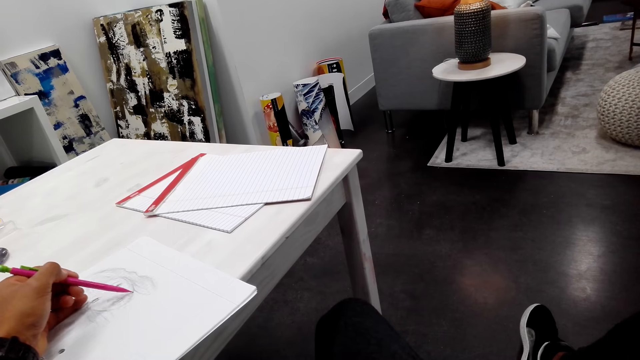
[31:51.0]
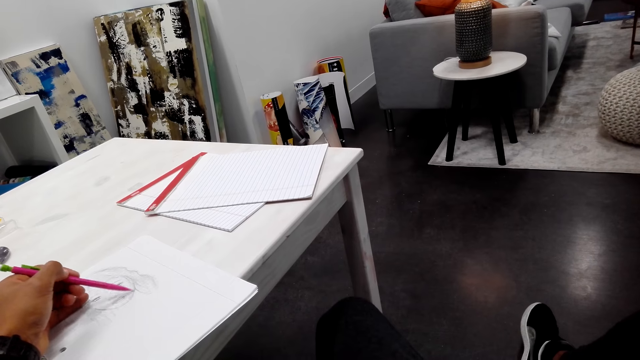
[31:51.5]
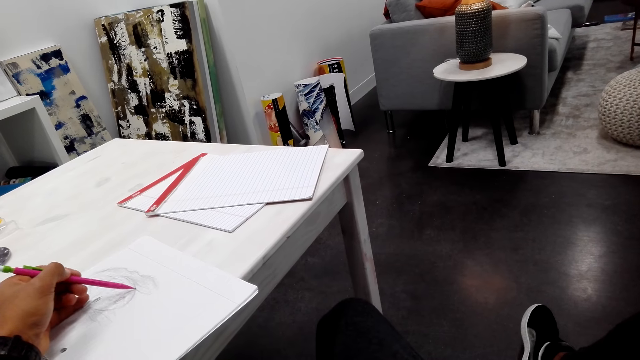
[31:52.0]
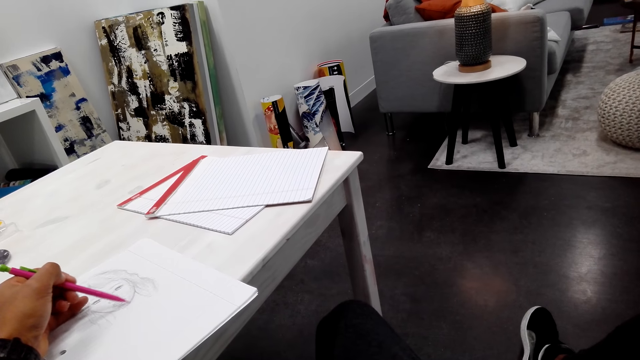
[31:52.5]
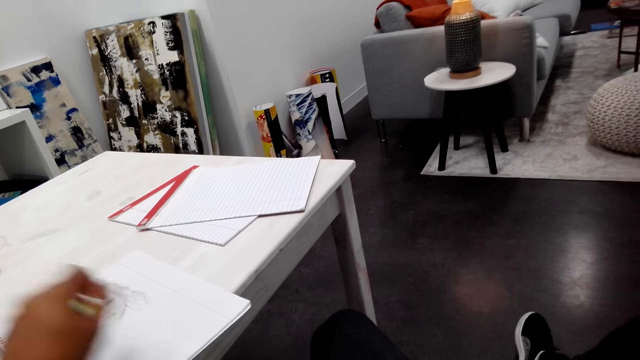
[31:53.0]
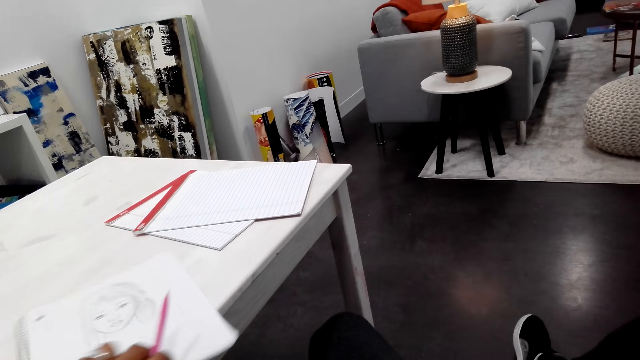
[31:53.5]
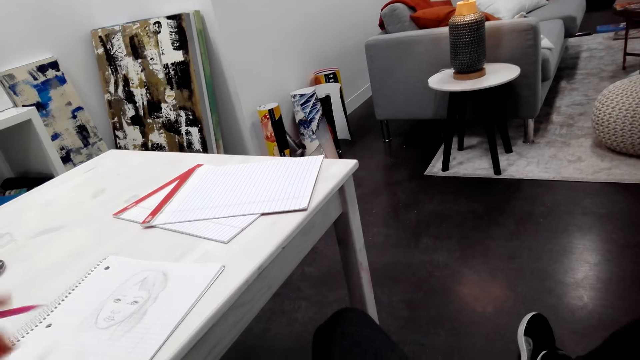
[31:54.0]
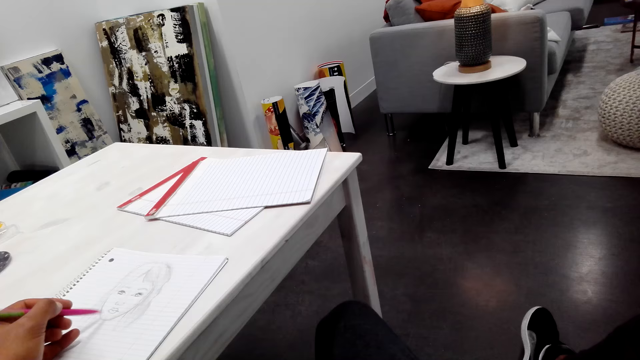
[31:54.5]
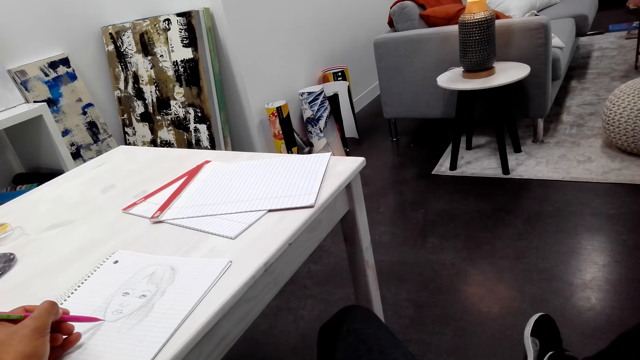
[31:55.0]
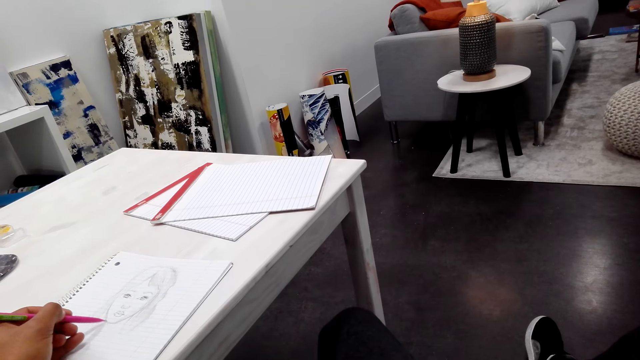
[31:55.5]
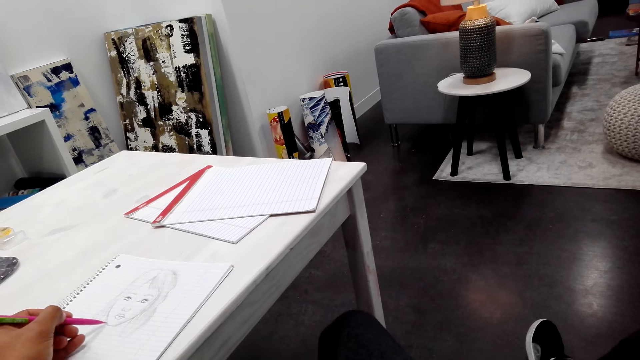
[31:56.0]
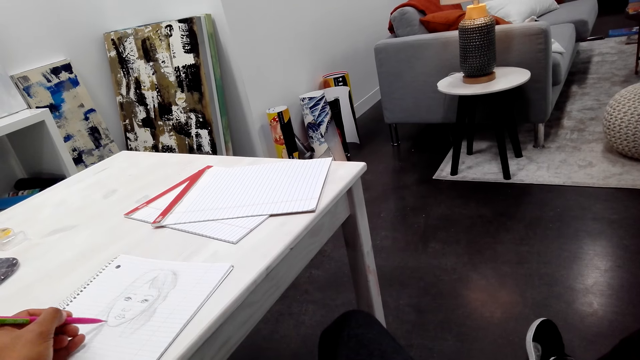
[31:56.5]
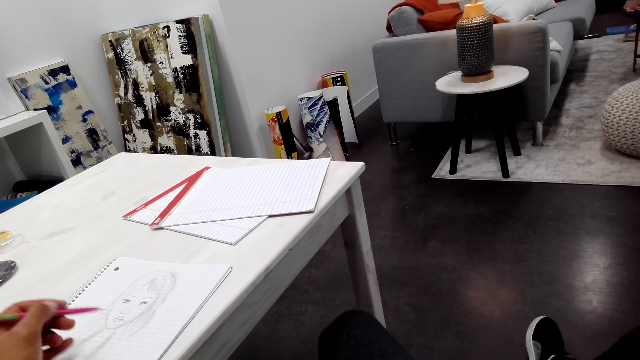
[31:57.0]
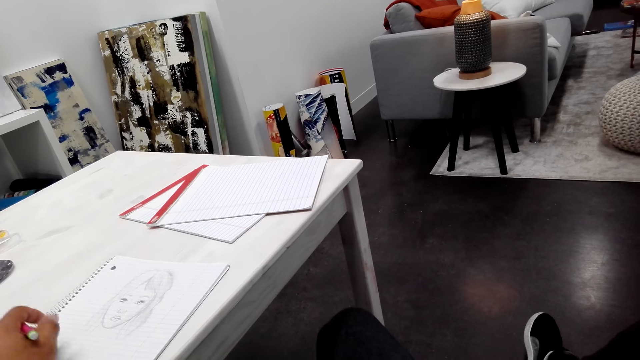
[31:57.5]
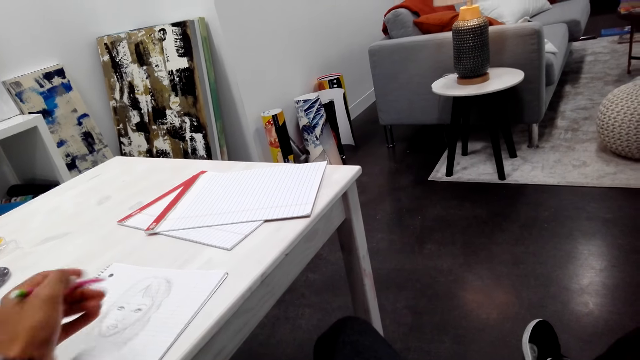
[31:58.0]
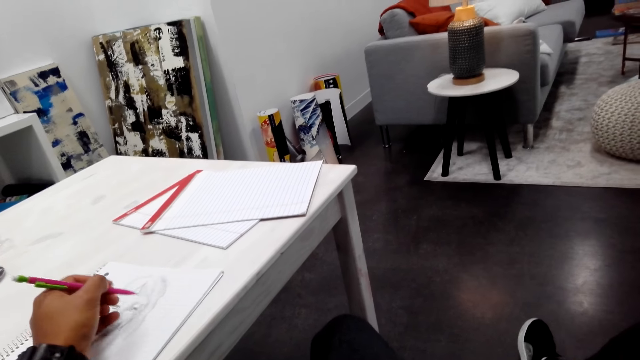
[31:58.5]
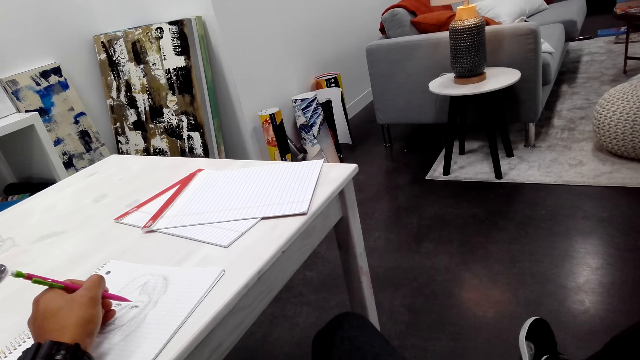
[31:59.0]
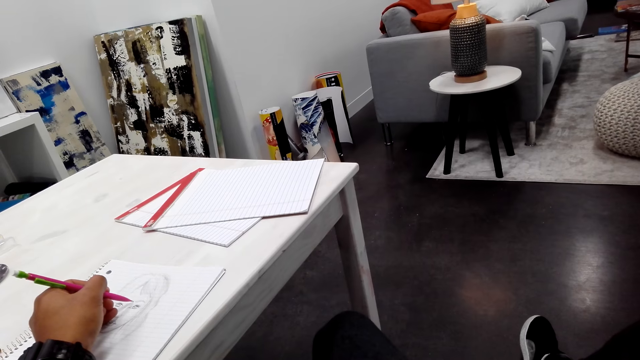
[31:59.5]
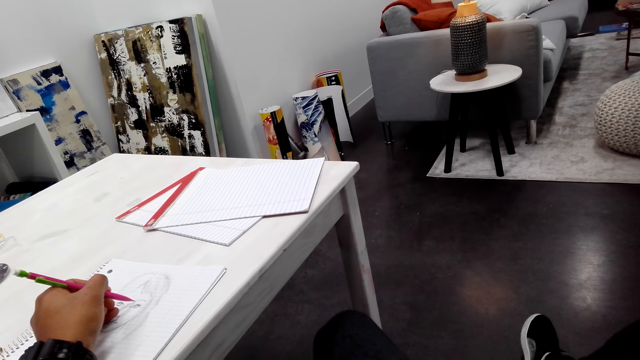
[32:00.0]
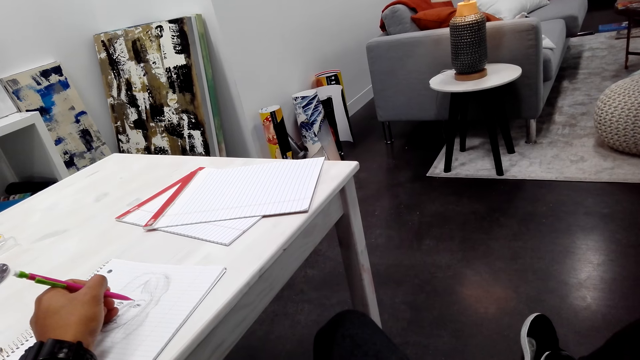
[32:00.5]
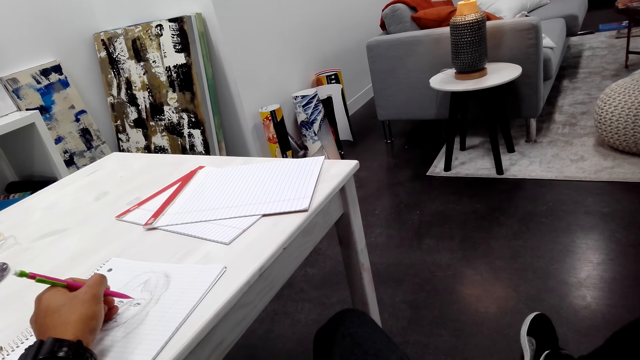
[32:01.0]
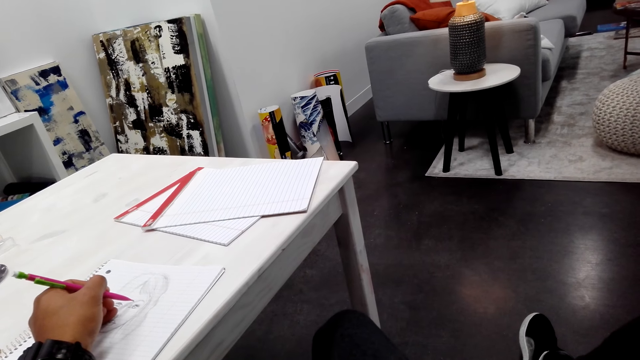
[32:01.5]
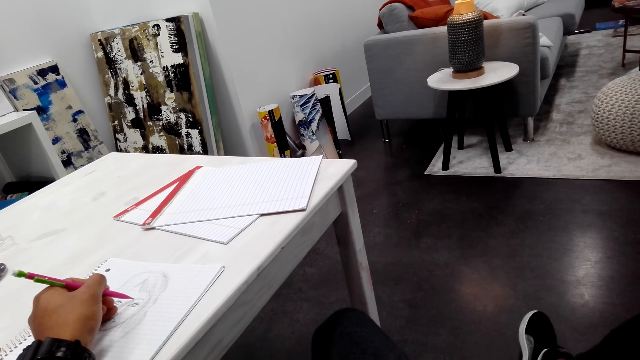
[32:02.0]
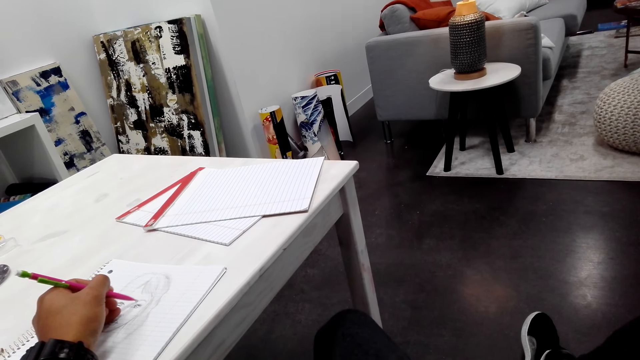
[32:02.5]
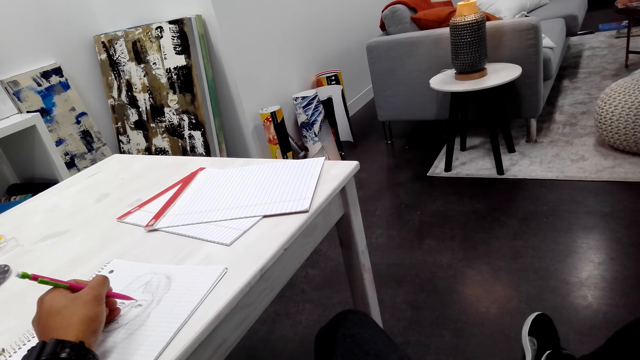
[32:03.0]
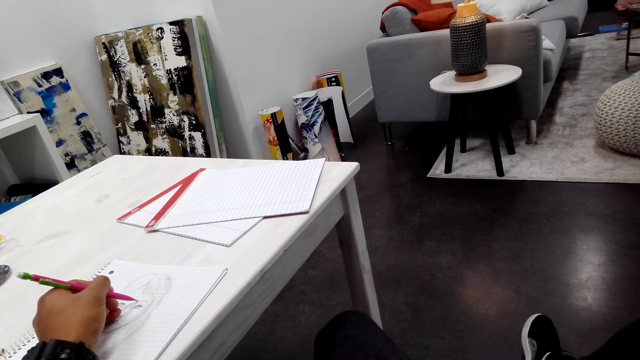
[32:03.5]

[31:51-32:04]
The camera wearer tilts the paper. They touch the paper. They draw on the paper. They draw a picture.

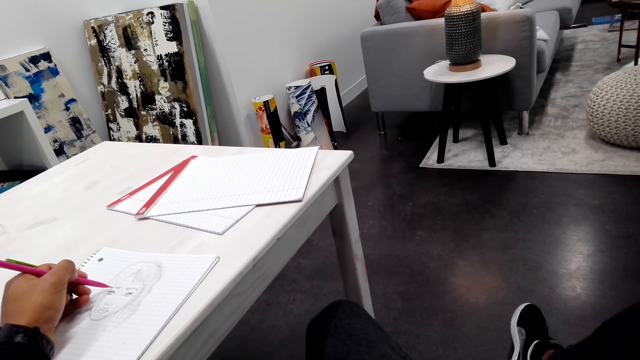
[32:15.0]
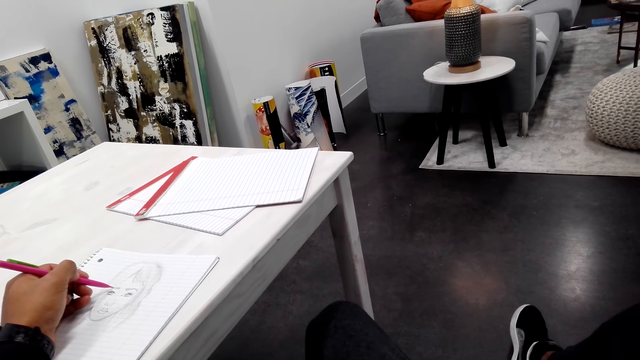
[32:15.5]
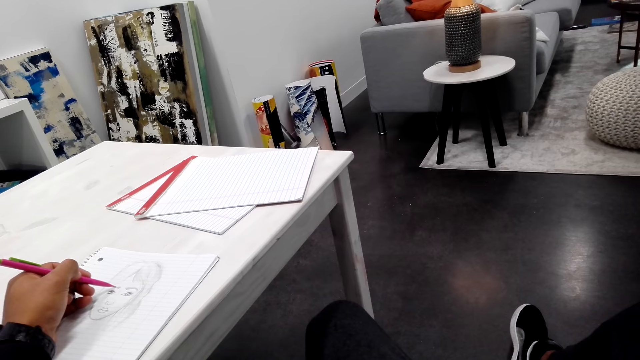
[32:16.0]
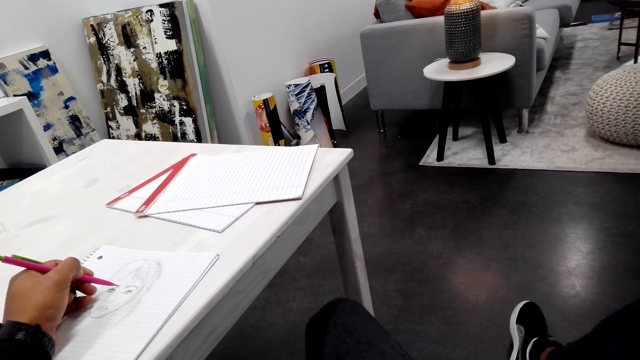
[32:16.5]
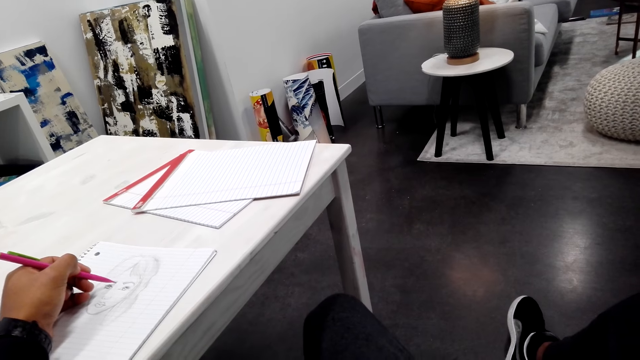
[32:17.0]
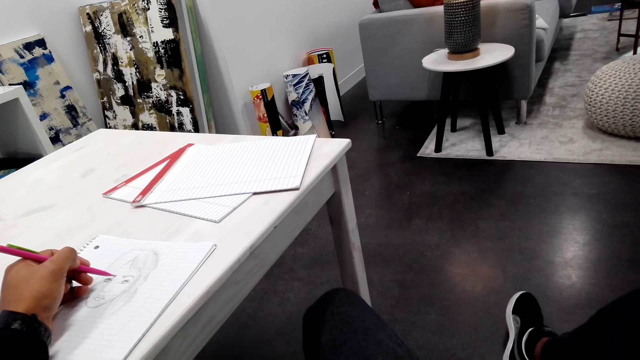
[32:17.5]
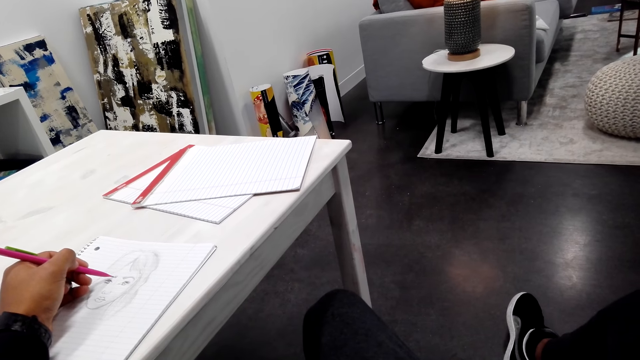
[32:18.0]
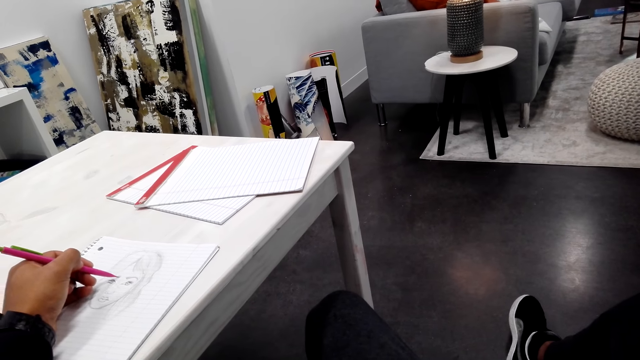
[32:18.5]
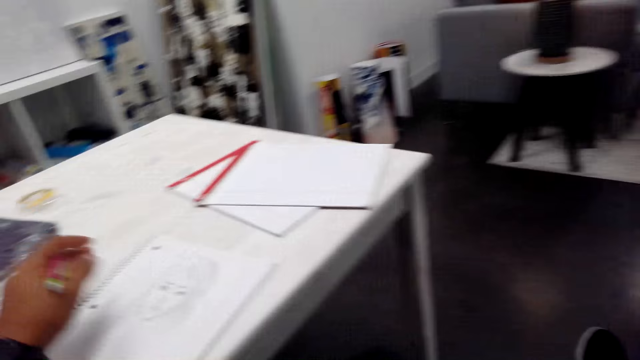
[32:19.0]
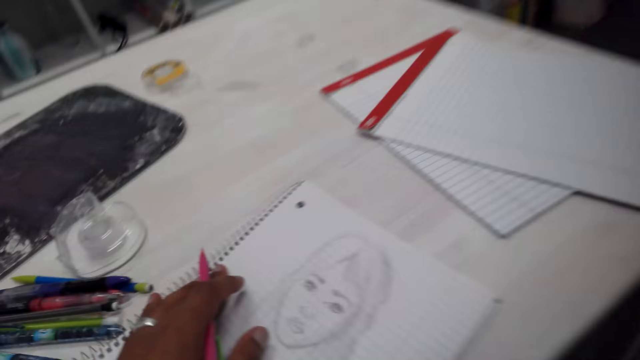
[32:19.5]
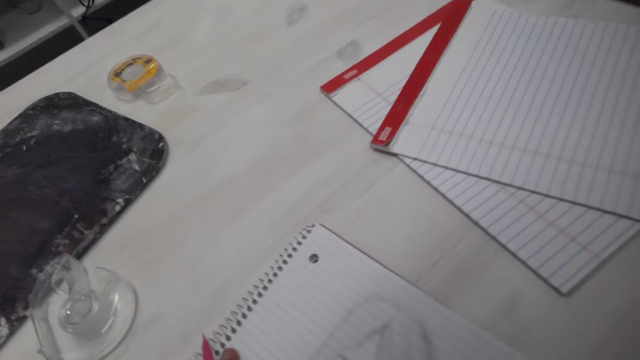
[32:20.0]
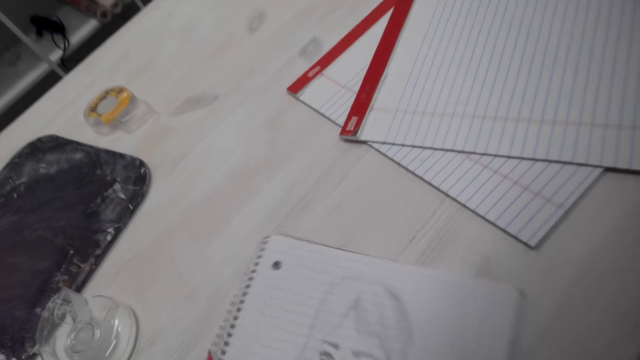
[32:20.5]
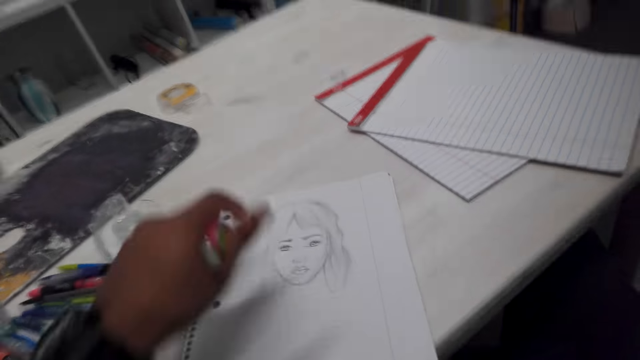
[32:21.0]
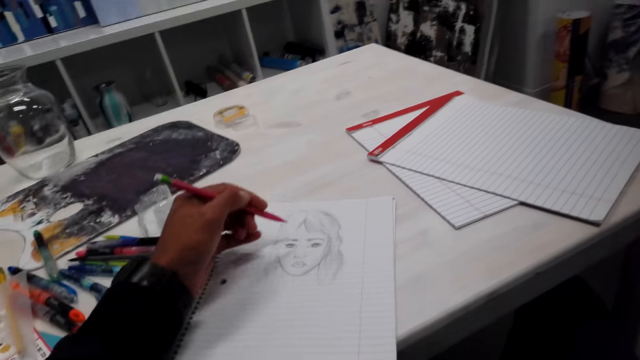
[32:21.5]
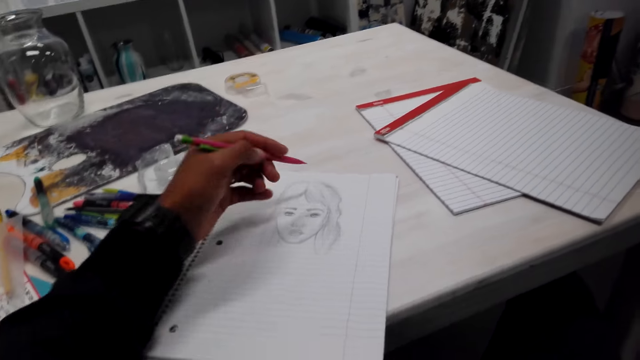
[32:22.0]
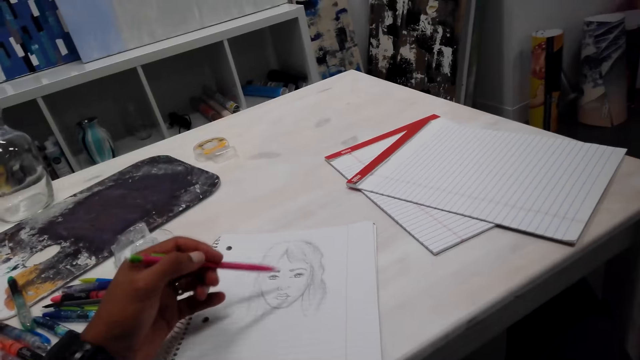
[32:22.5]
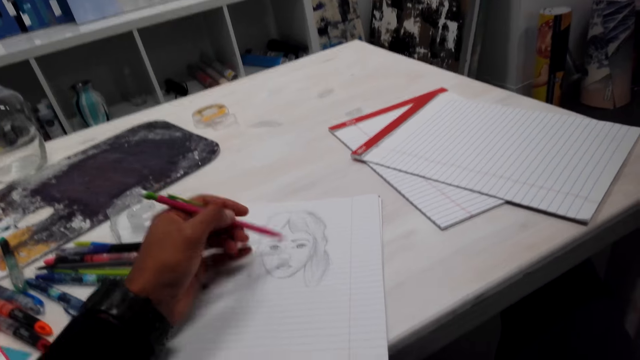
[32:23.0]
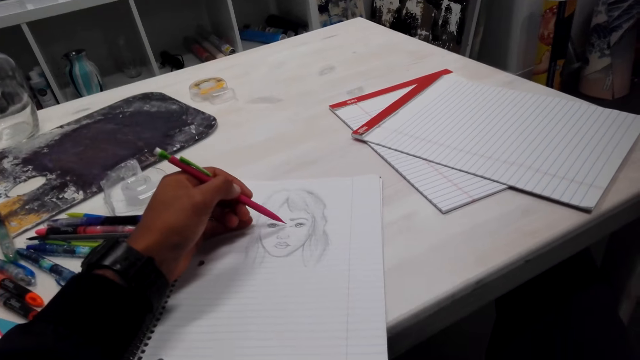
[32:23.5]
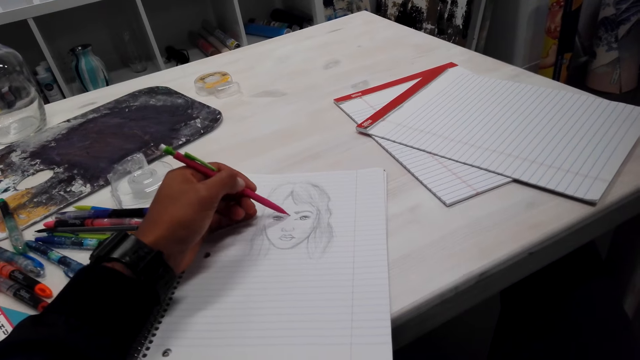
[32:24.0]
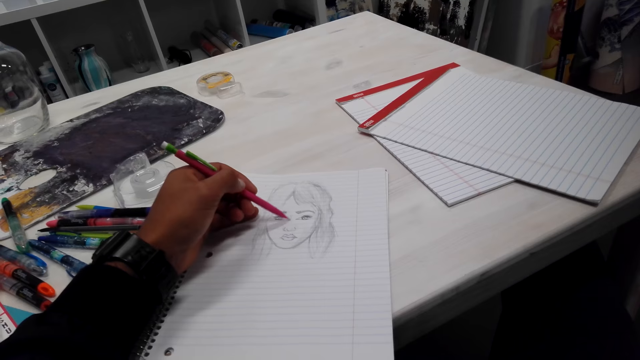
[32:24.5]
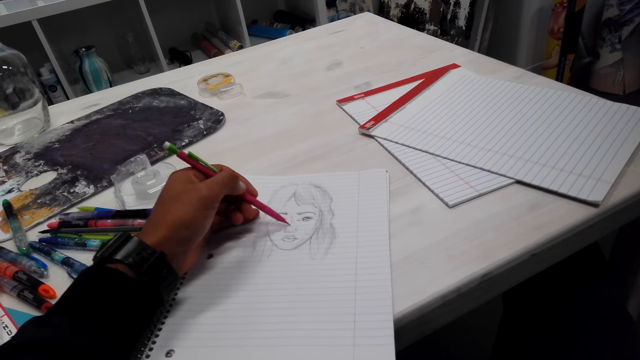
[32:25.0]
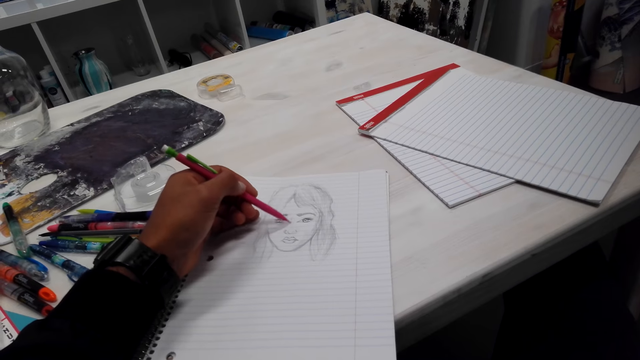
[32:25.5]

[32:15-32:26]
The camera wearer moves their hand. They tilt the paper. They draw on the paper.
